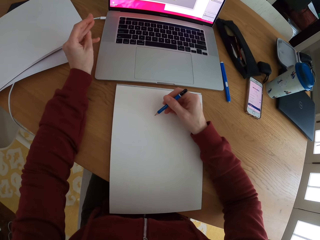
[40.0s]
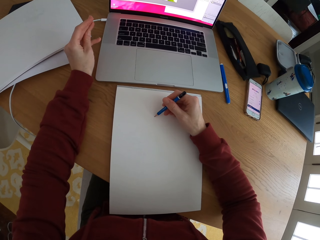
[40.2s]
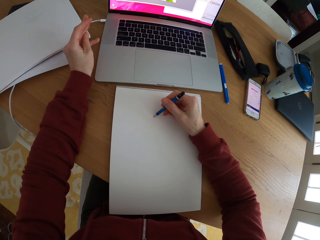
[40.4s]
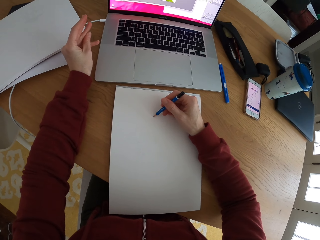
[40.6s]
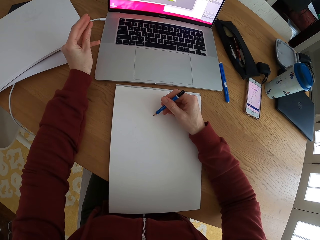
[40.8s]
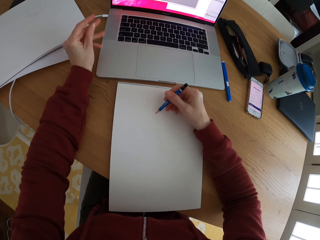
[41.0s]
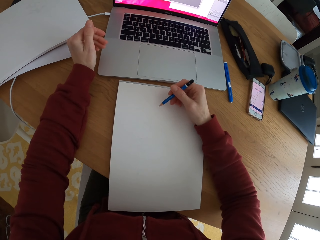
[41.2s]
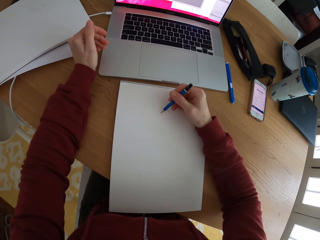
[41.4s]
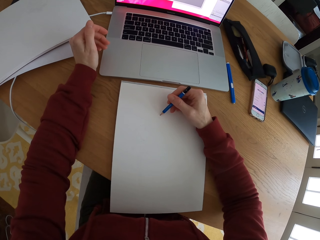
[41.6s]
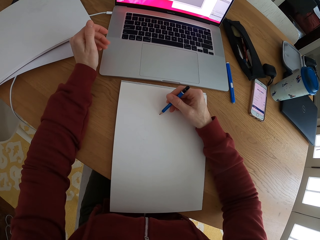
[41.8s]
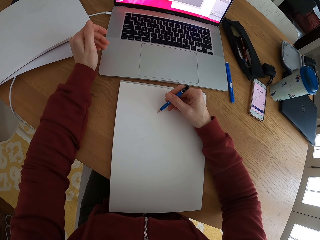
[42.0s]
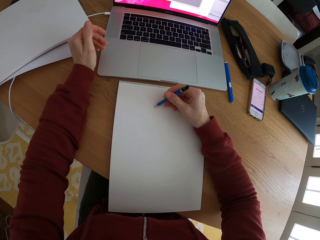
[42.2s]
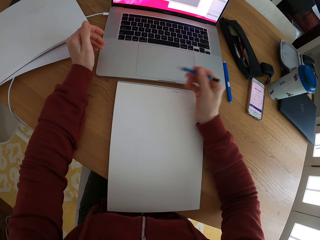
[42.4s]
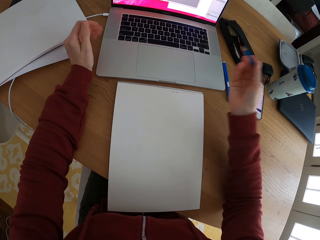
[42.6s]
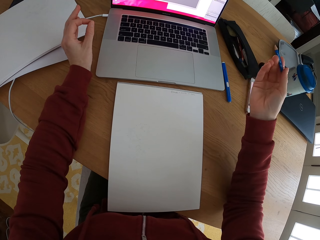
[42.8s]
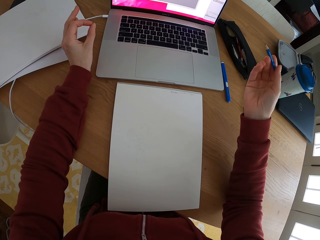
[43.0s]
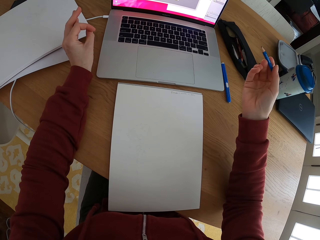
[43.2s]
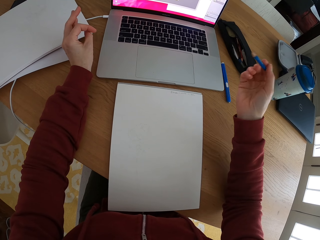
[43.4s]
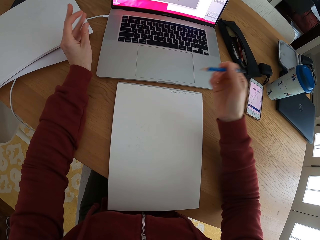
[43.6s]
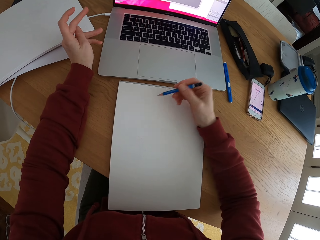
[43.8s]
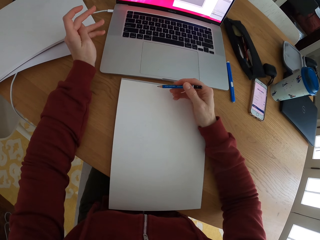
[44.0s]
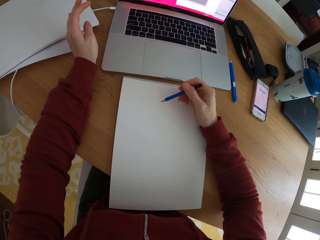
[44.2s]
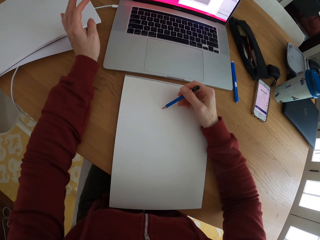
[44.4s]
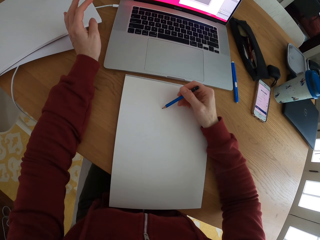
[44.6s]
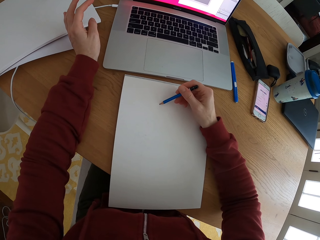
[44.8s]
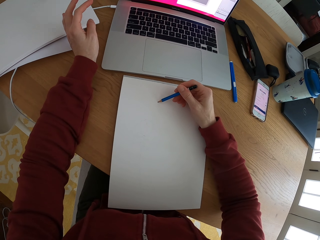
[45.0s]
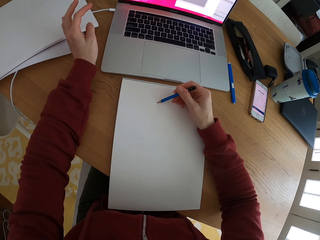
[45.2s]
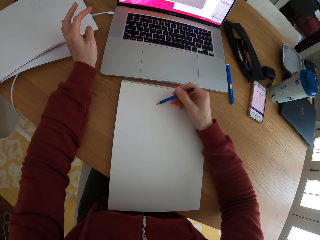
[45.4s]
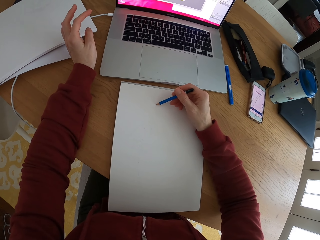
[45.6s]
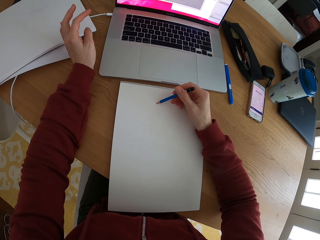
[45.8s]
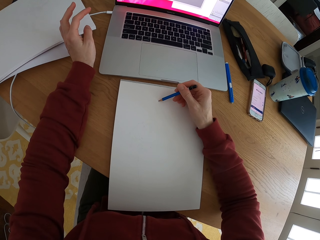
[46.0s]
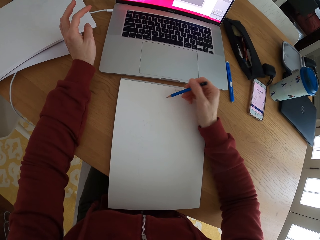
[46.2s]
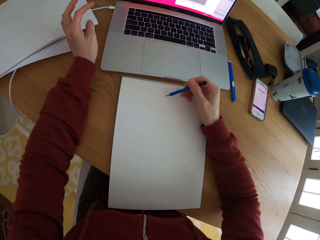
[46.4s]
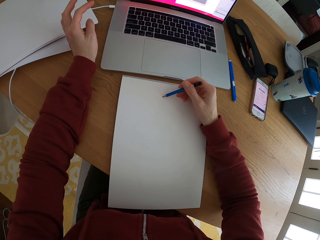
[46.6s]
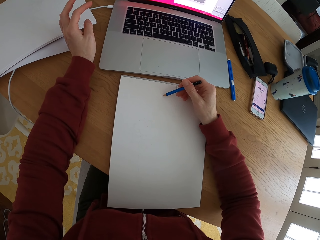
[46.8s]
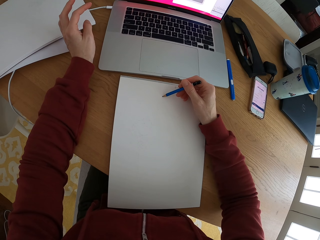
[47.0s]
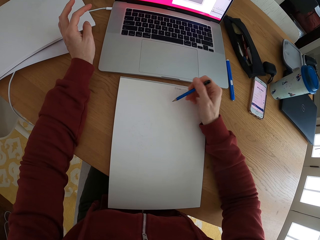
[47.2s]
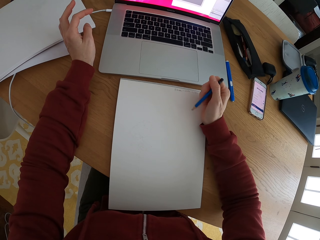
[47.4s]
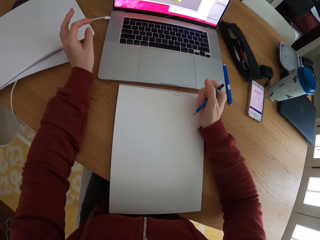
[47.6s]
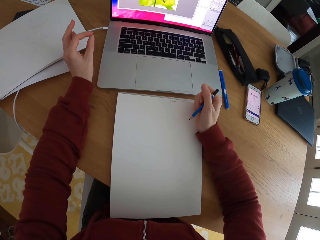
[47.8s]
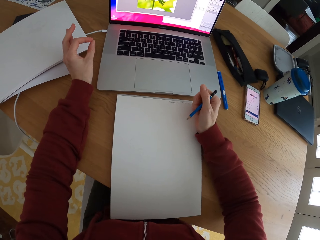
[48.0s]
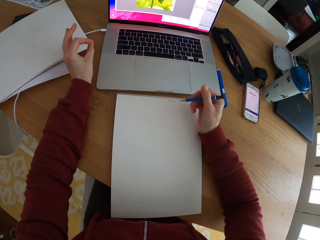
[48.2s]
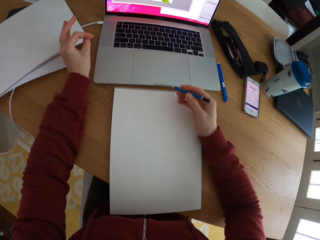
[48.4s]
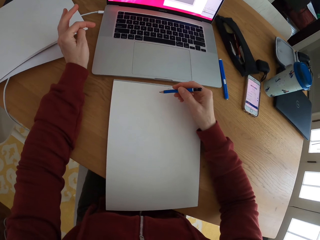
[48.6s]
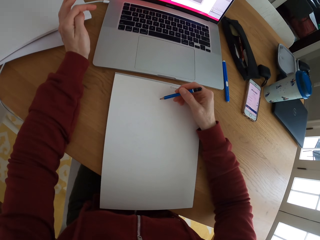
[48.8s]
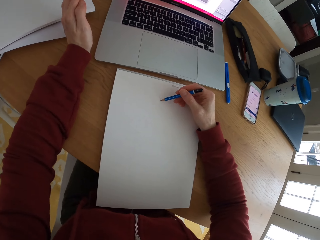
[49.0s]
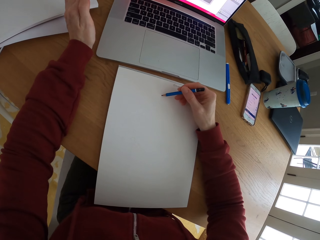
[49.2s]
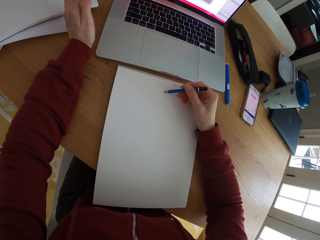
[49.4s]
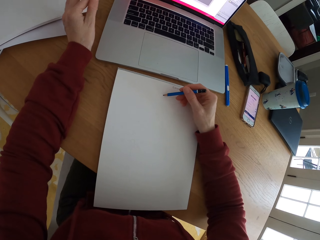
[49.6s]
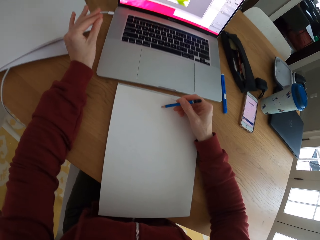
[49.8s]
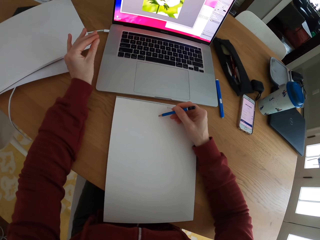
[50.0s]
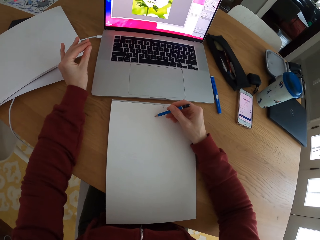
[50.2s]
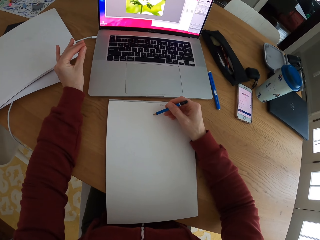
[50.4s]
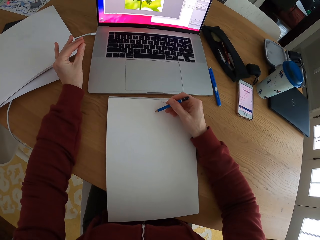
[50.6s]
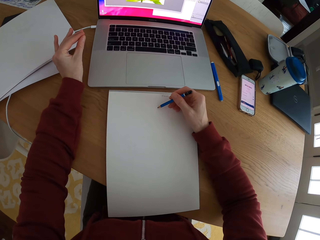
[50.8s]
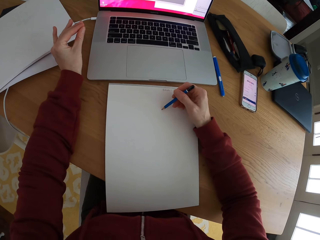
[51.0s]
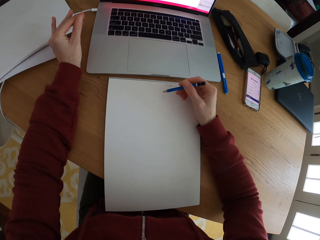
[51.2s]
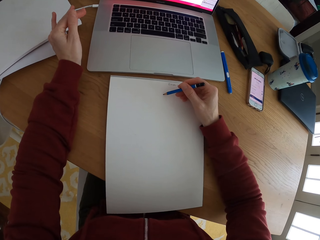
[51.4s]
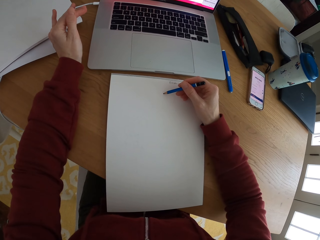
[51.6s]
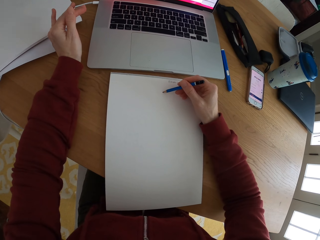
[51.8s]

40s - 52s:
The camera wearer moves the hand holding the pencil. They stare at the laptop. They stop to draw something on a piece of paper. They draw a sketch with the pencil on the piece of paper. They stare at the laptop. They draw a sketch with the pencil.

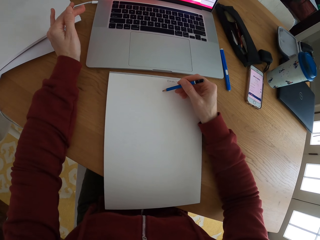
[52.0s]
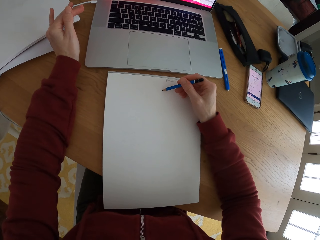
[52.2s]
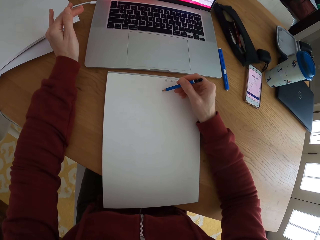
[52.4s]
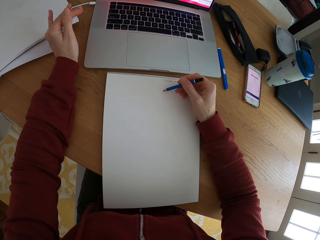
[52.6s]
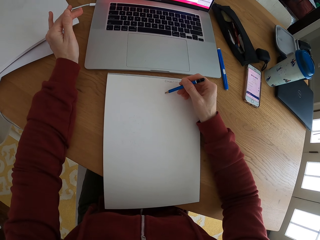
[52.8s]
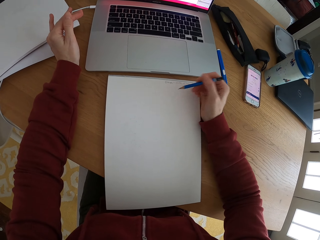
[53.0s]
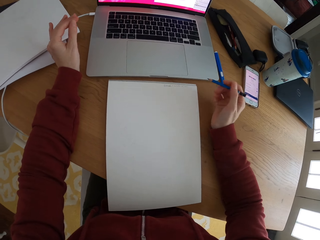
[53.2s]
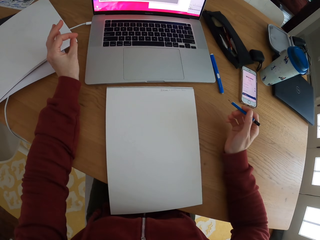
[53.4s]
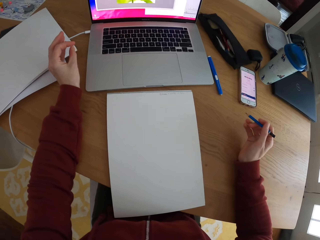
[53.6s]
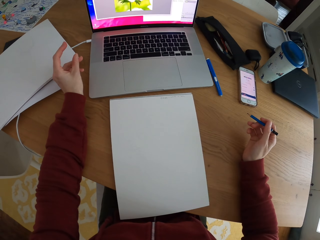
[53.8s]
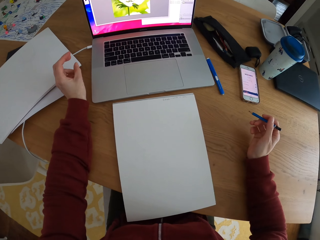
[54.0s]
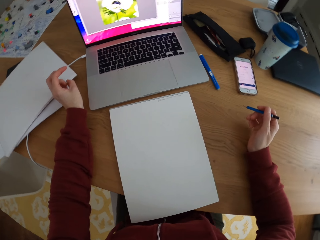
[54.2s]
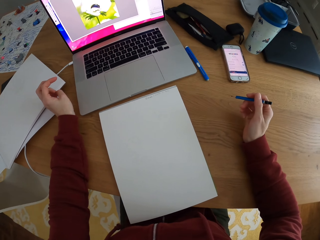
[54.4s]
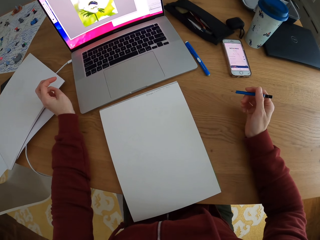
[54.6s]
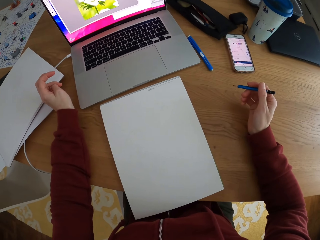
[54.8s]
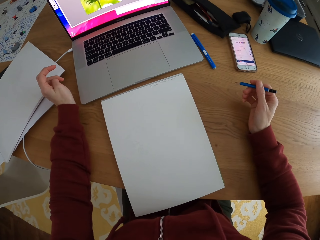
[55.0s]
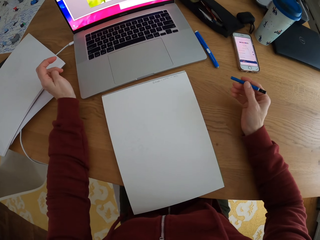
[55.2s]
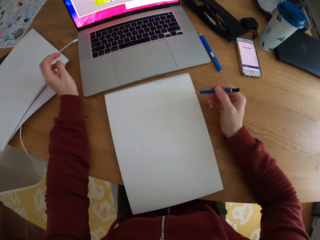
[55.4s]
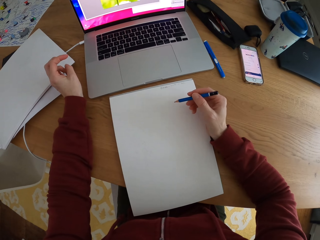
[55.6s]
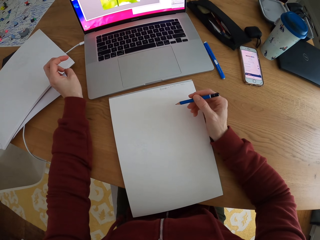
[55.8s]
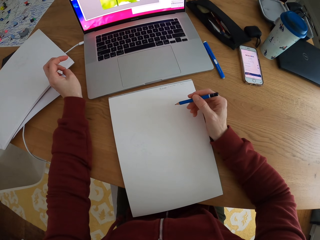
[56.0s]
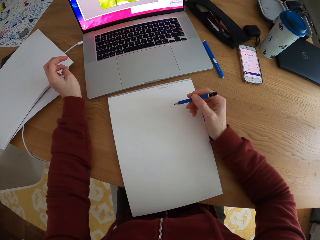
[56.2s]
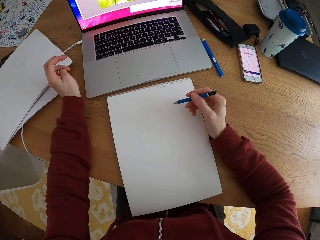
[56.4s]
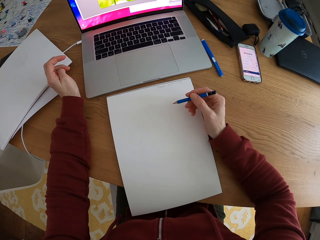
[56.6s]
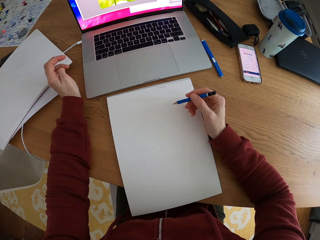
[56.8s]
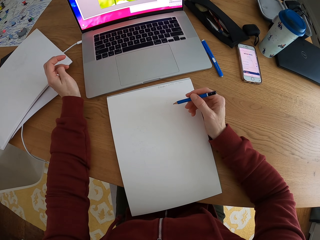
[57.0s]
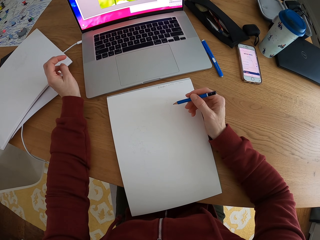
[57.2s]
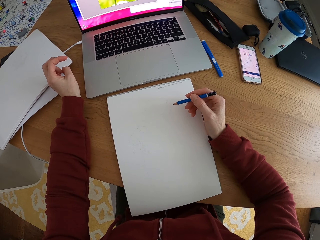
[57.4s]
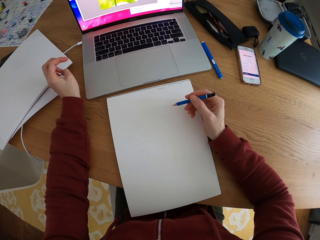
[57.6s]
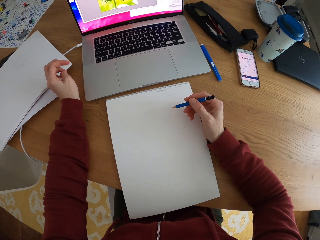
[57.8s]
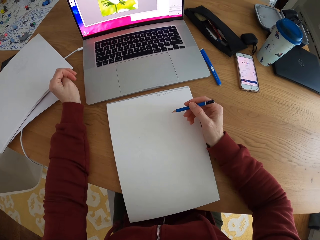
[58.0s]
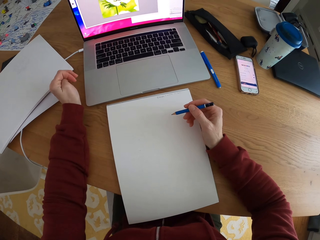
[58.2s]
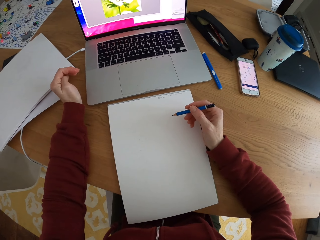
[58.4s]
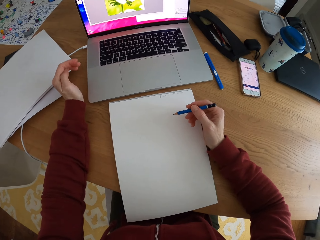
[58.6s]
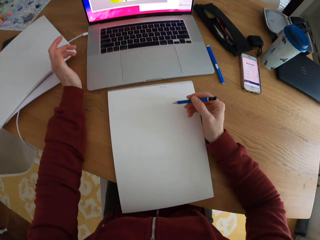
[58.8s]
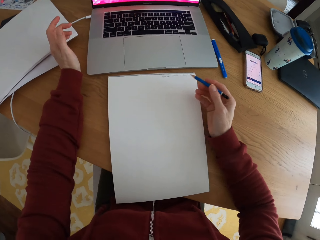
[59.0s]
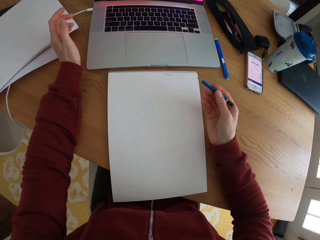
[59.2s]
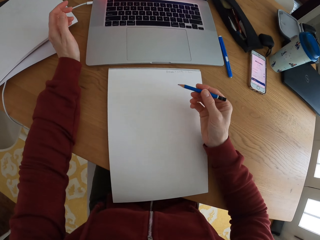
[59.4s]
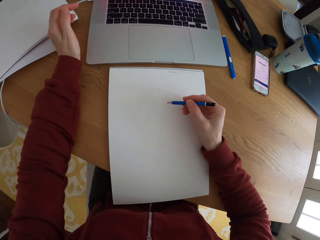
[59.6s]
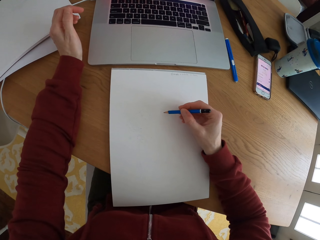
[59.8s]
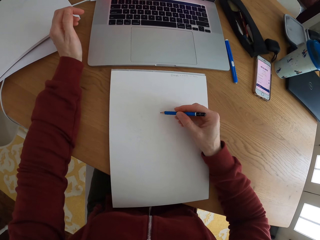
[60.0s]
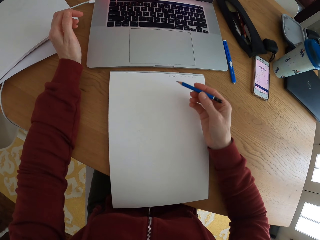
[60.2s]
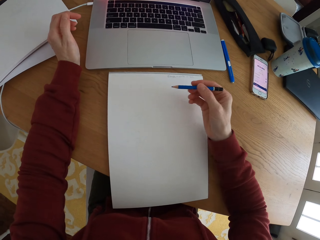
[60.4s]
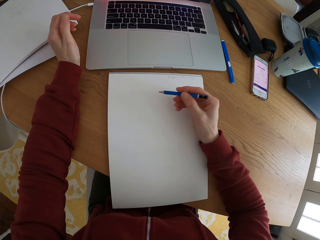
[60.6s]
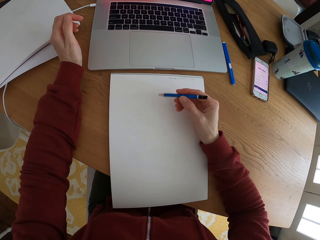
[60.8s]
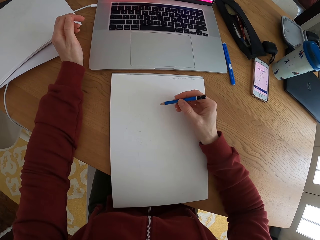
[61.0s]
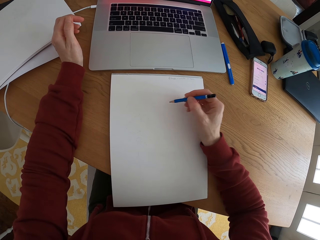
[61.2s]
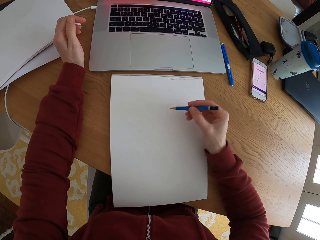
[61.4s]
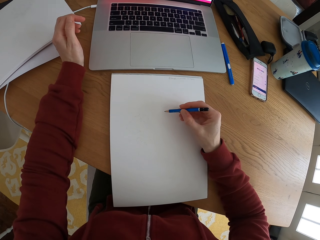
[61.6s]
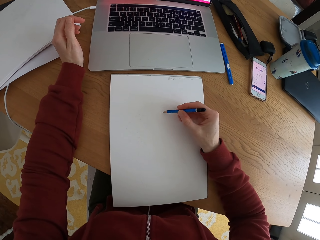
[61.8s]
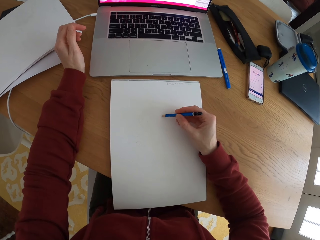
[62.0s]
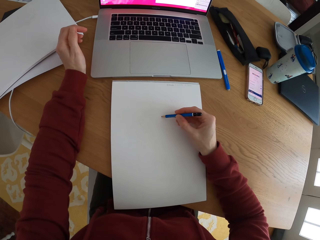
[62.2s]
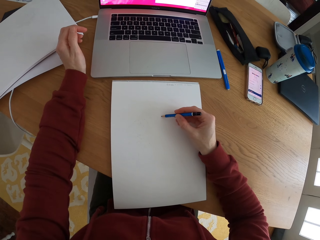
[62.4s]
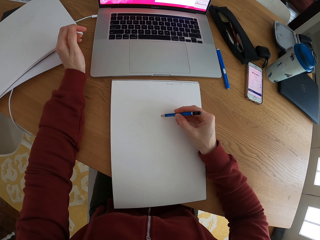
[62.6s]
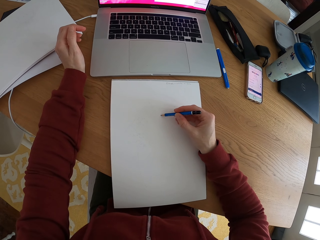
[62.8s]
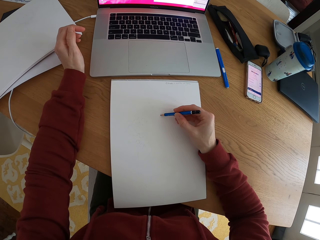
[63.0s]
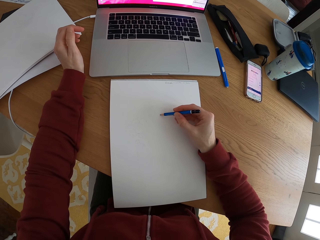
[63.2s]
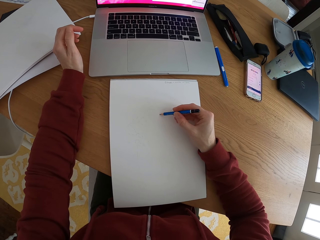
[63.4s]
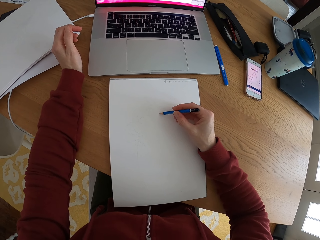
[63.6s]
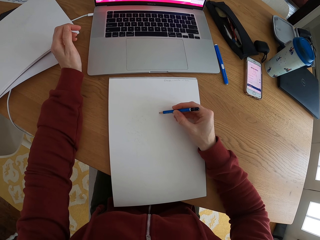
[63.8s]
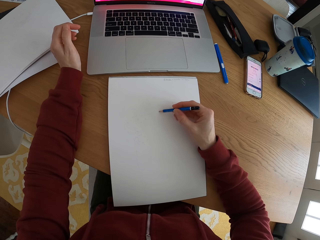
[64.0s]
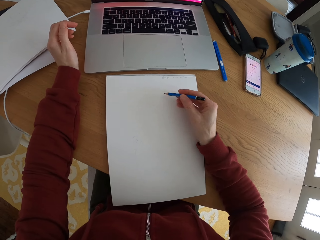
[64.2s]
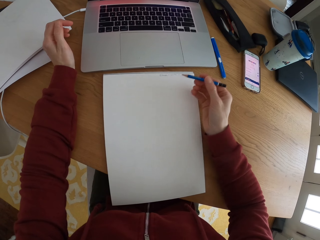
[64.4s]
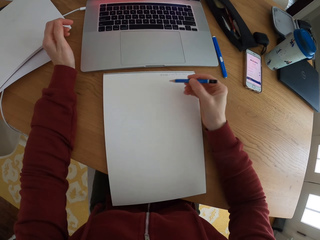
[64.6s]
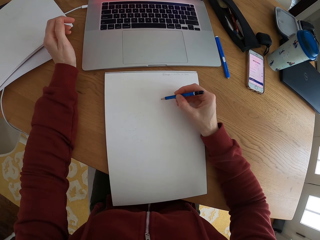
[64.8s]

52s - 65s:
The camera wearer moves the hand holding the pencil. They stop to draw something on a piece of paper. They stare at the laptop. They move the hand holding the pencil. They draw something on the piece of paper with the pencil. They stop to draw something on the piece of paper. They draw a sketch with the pencil on the piece of paper.
